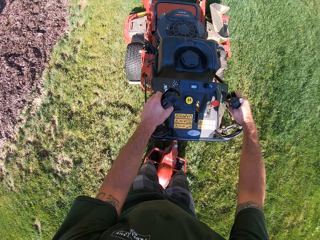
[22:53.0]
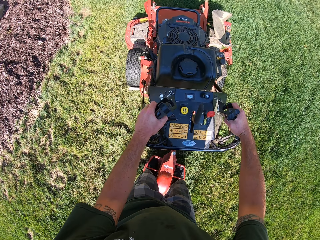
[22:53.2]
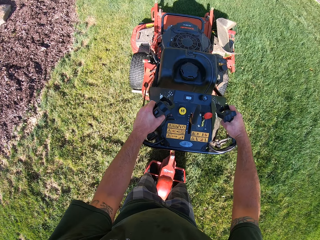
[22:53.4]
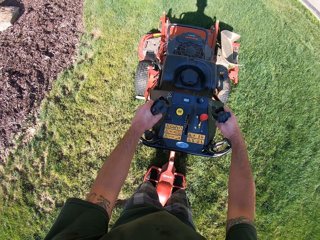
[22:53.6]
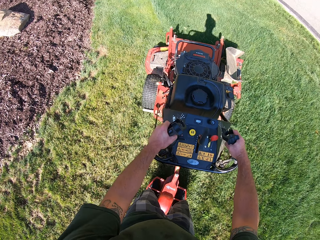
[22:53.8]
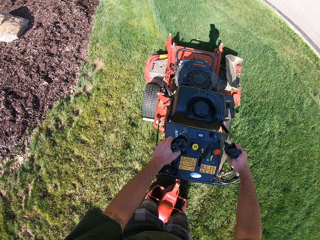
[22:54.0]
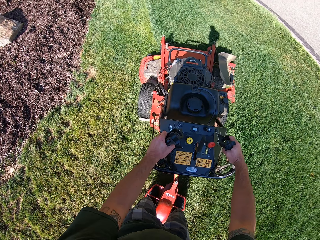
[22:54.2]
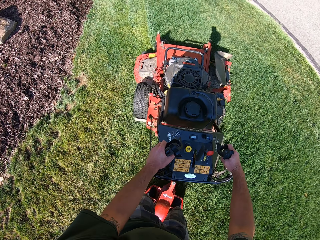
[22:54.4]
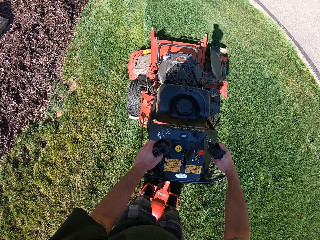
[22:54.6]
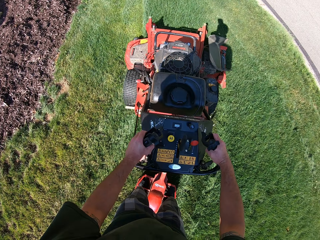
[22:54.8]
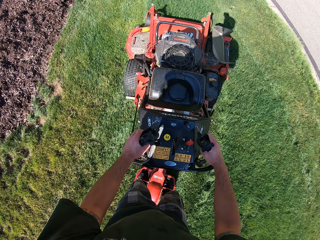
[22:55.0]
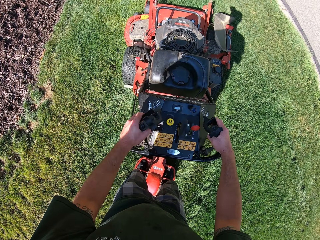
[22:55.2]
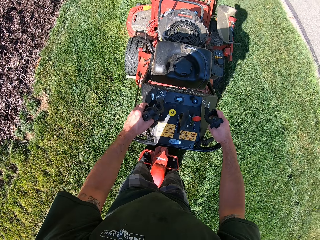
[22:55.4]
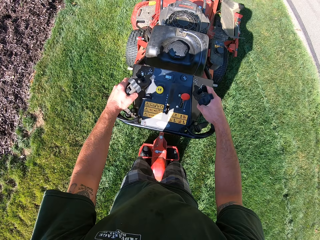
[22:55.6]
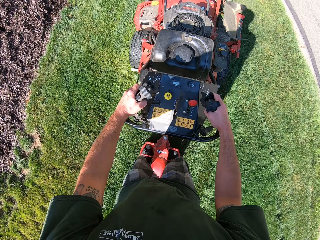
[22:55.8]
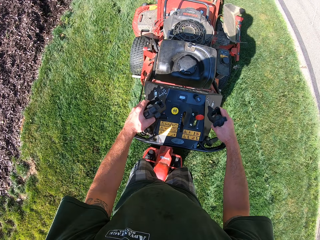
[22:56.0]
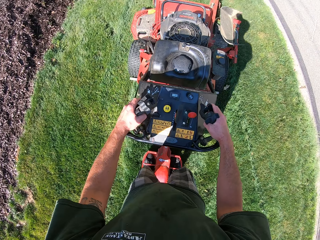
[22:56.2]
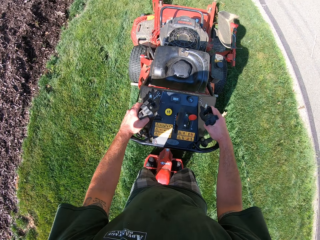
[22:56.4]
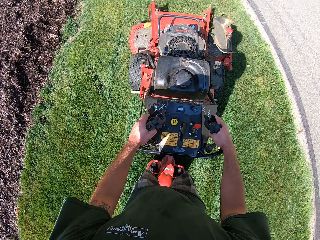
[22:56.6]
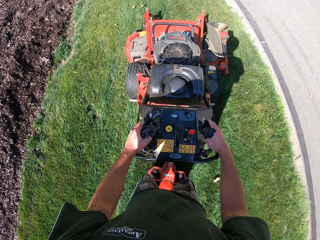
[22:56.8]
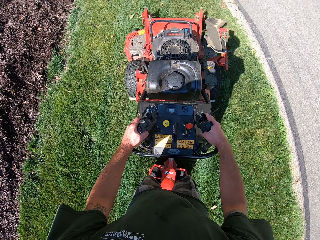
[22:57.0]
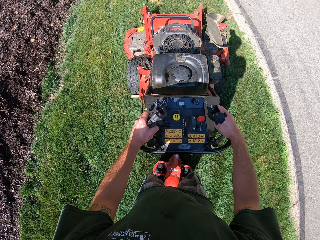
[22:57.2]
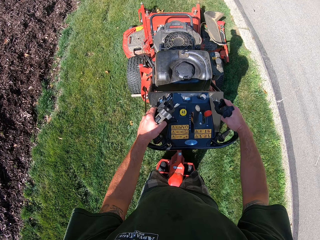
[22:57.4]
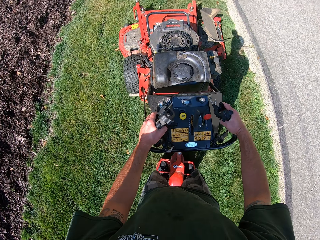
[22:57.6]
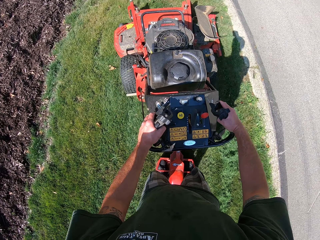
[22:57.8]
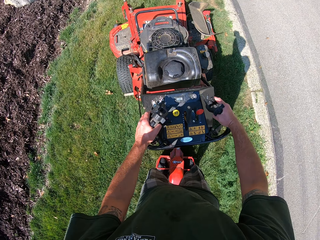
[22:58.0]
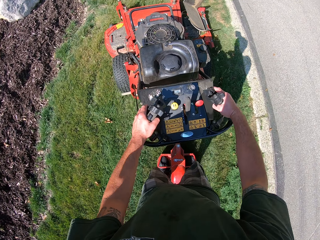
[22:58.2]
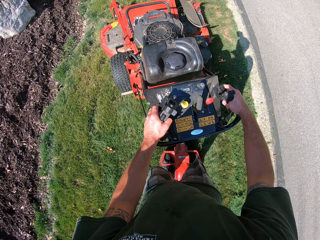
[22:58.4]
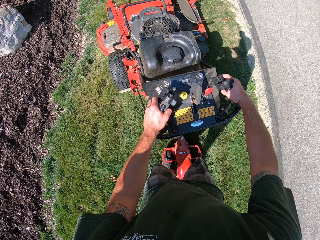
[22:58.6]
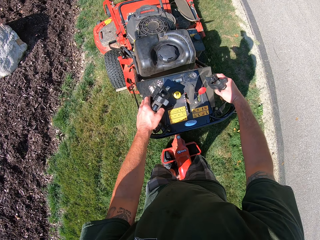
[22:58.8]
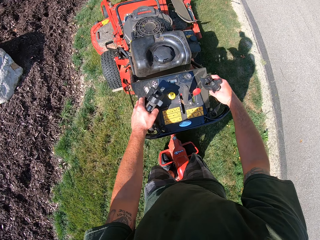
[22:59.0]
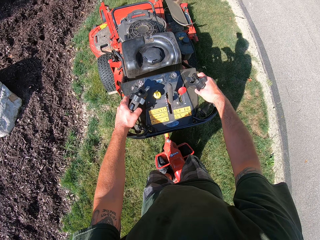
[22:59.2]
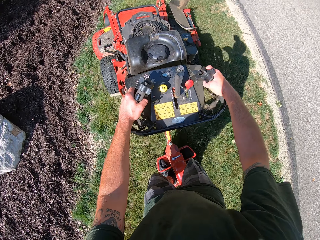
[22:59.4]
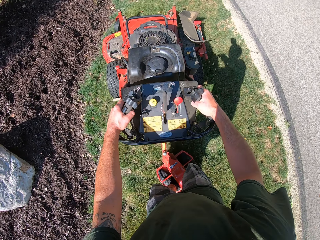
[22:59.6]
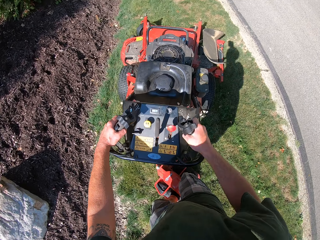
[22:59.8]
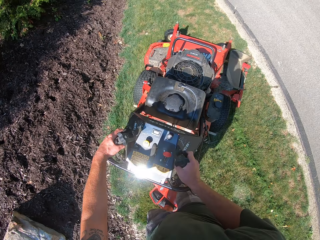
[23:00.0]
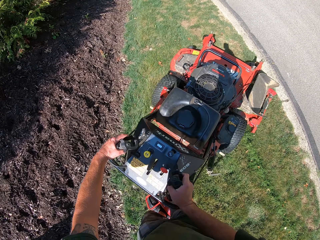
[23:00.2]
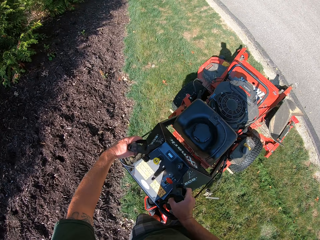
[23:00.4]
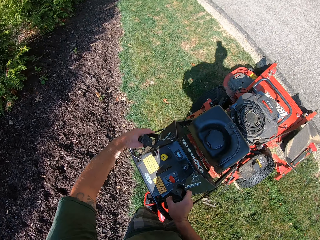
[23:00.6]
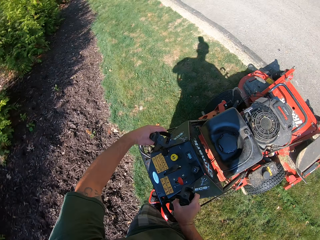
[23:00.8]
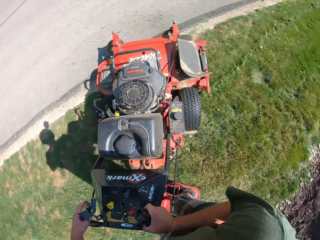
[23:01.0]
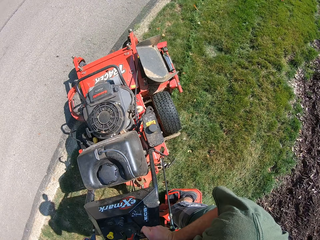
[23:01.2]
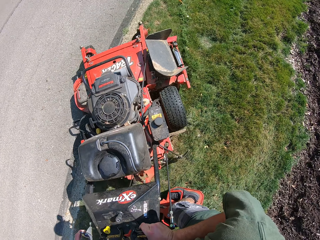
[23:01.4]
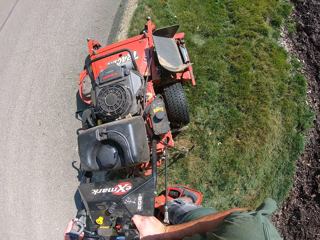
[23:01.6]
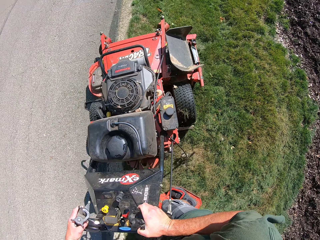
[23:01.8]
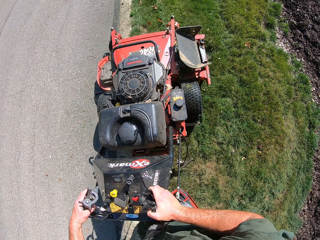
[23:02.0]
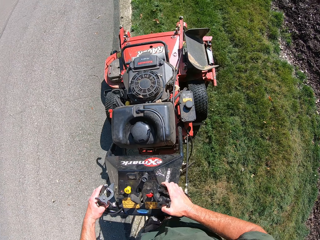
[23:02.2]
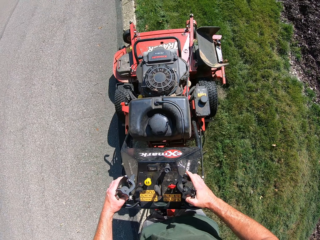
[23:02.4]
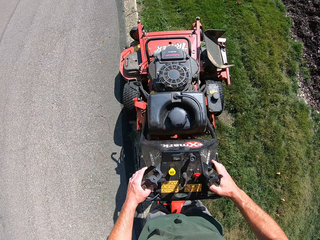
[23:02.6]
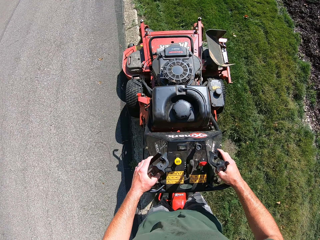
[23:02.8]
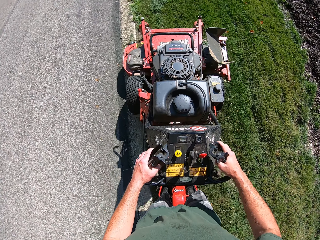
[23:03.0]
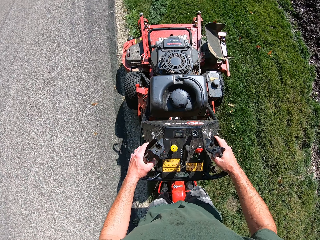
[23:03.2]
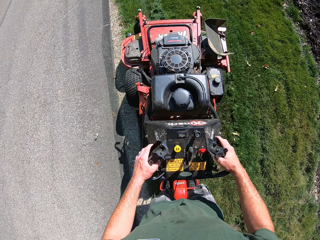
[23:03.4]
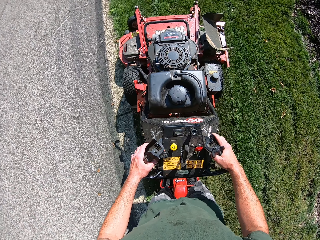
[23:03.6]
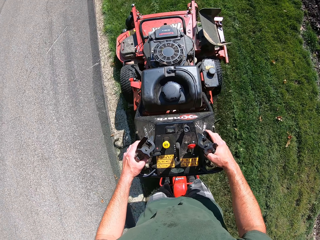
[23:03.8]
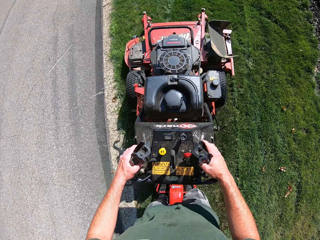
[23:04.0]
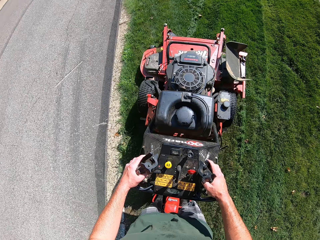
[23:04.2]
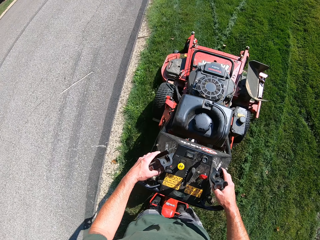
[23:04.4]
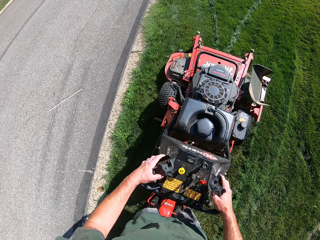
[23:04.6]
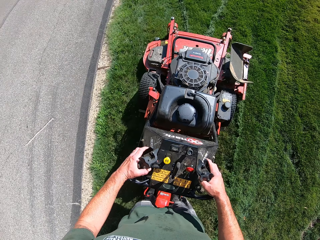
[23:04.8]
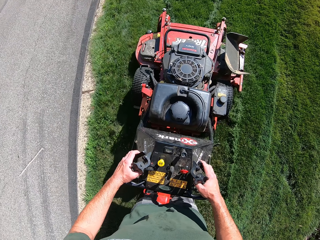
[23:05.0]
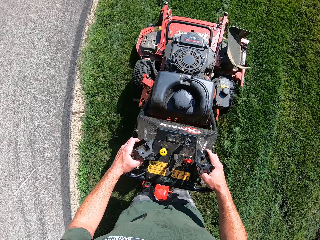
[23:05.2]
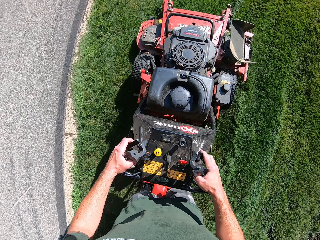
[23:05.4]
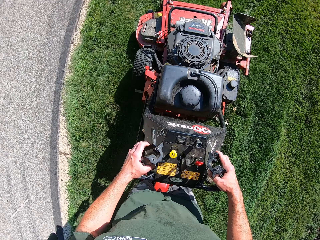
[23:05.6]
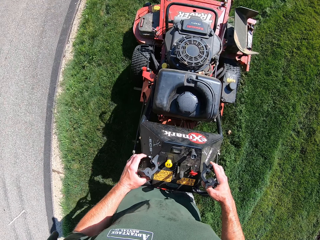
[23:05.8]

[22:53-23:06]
The camera wearer turns the lawn mower around on the lawn in a clockwise direction. They cut grass with the lawn mower.

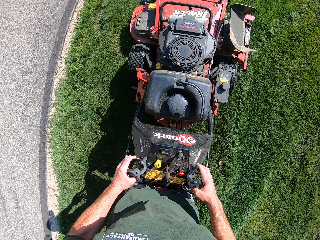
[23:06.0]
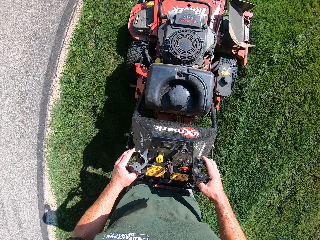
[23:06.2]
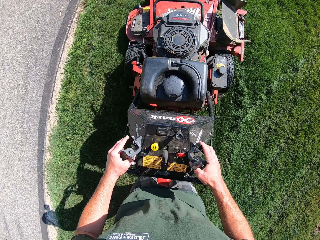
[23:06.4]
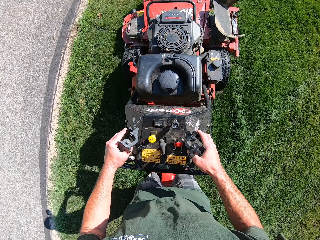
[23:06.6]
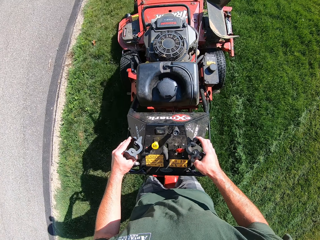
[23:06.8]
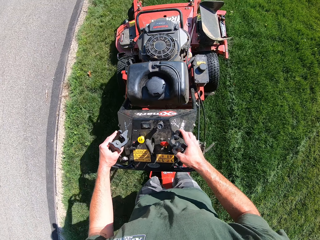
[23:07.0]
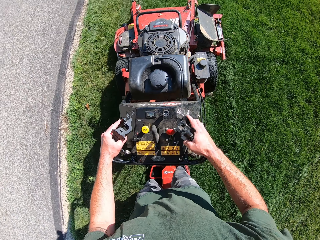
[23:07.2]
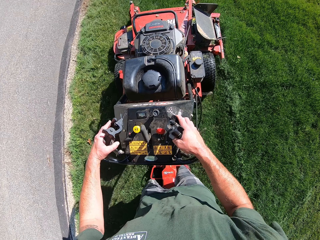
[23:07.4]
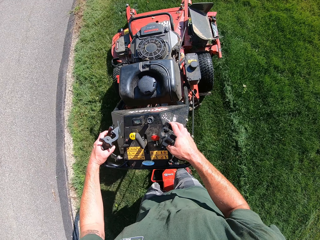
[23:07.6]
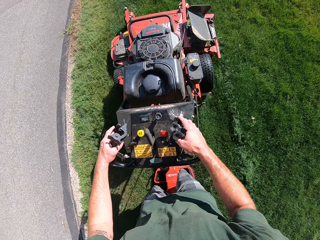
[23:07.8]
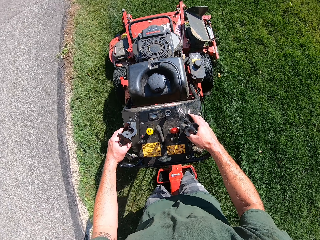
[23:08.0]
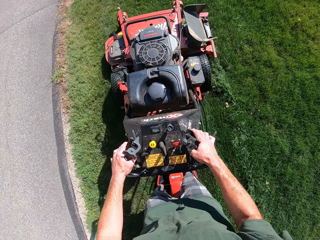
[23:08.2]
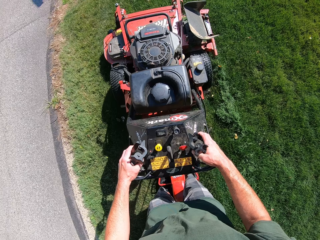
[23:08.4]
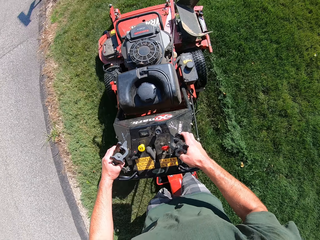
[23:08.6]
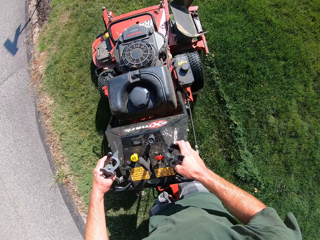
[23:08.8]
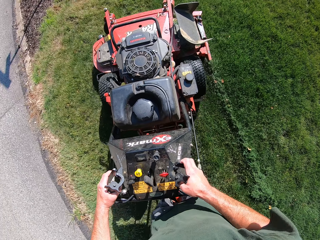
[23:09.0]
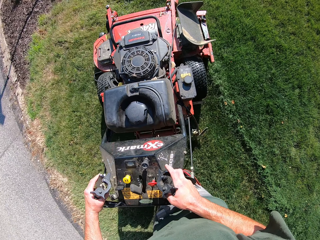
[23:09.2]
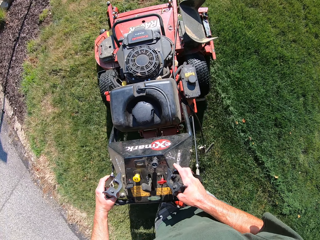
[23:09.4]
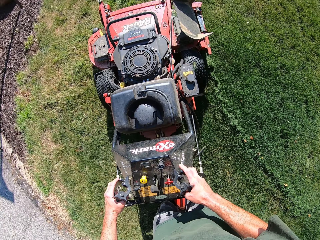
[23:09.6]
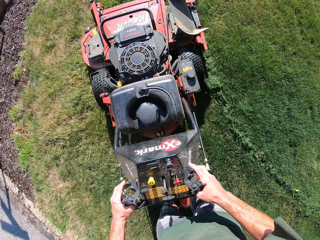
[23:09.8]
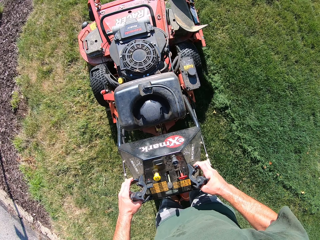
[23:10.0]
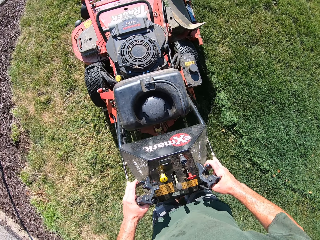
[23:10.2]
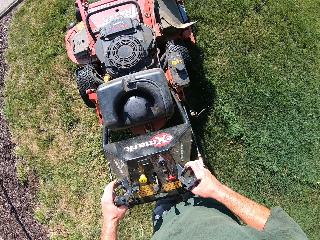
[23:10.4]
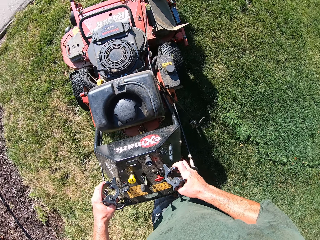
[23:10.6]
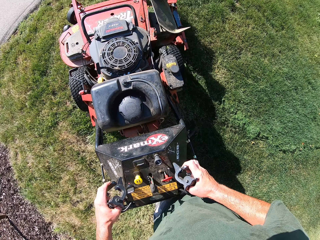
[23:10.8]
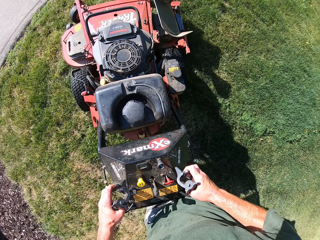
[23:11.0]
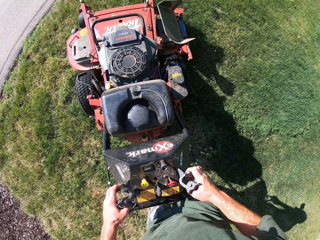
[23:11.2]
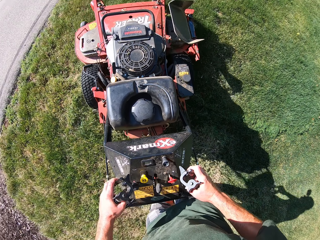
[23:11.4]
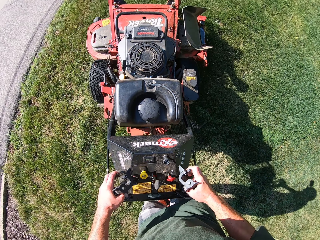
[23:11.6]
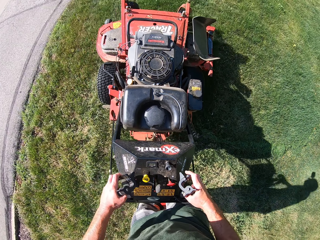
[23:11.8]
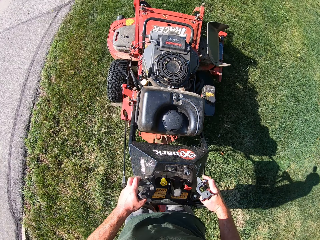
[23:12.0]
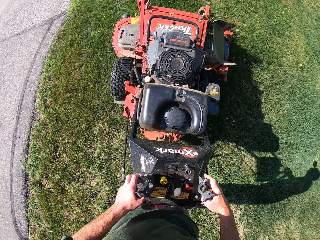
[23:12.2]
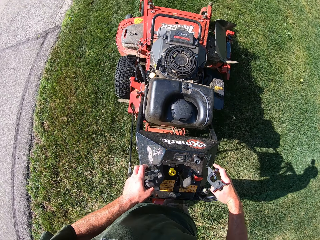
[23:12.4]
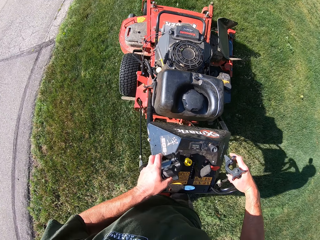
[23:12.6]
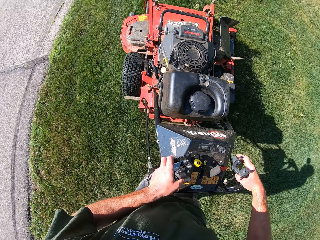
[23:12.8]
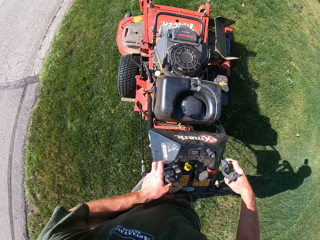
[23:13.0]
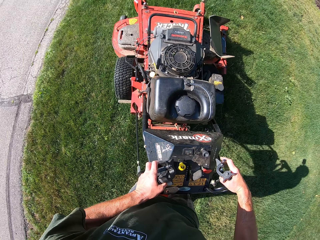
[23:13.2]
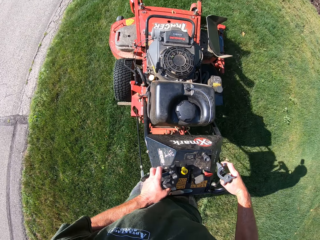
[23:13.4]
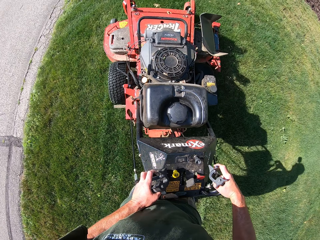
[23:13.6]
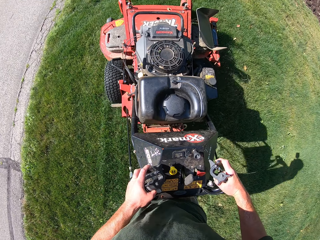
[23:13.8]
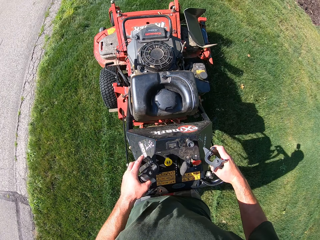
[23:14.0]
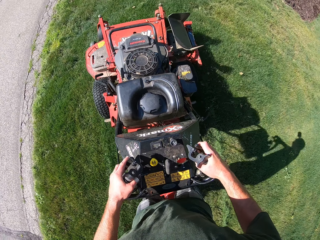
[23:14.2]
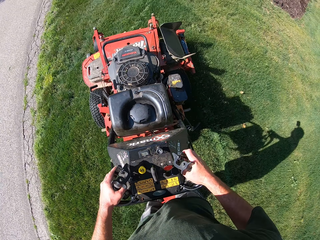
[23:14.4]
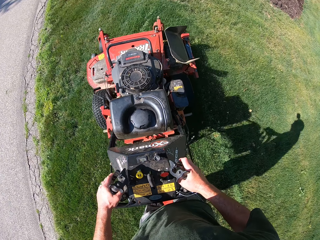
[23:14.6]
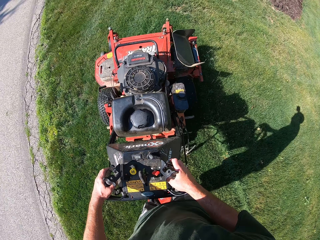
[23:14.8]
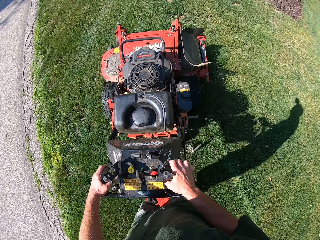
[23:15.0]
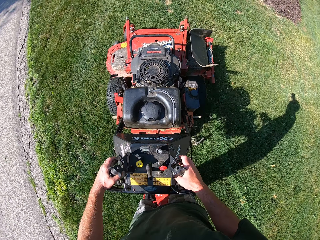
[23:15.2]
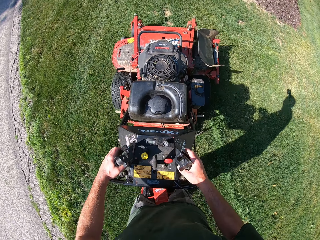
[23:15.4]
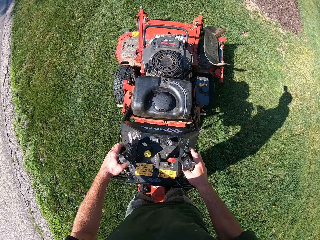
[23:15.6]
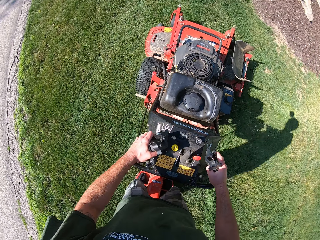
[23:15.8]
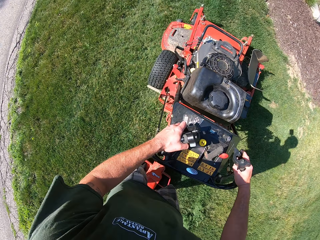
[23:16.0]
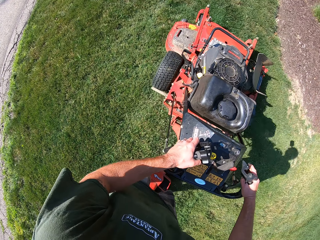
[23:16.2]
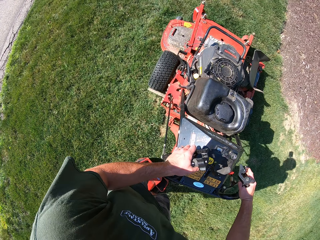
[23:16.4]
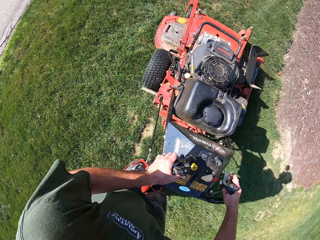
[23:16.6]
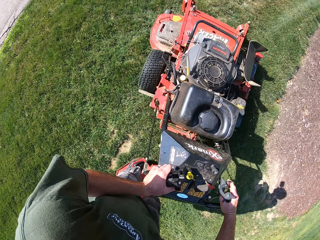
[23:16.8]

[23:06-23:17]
The camera wearer approaches a paved ground in the lawn. They turn the lawn mower to the right on the lawn.
